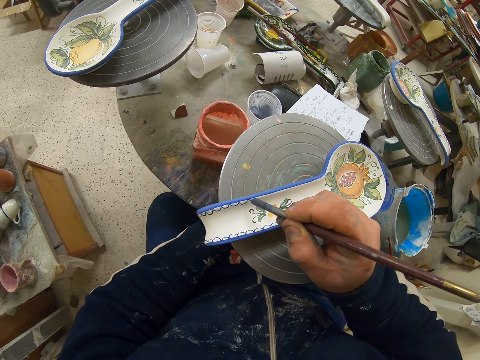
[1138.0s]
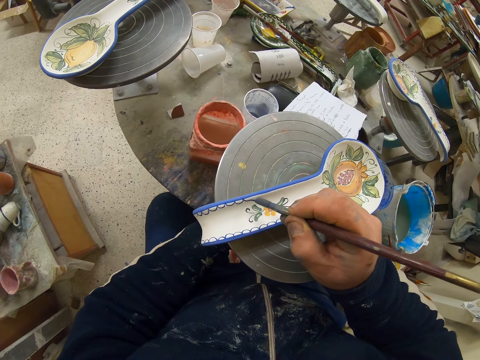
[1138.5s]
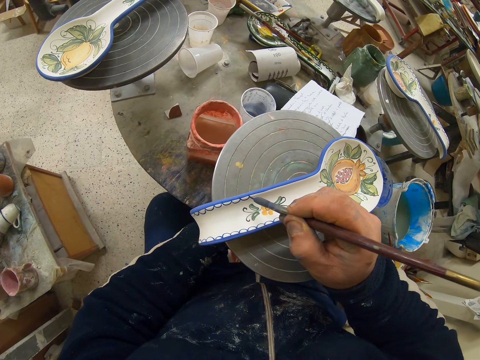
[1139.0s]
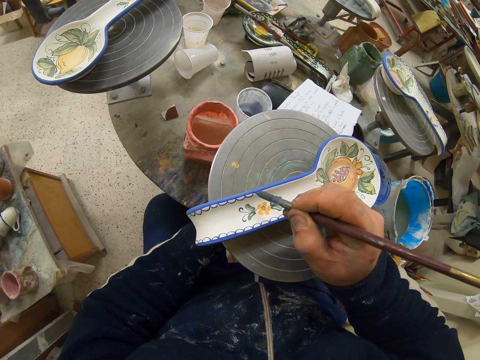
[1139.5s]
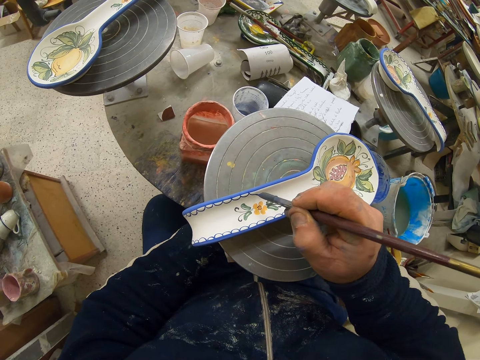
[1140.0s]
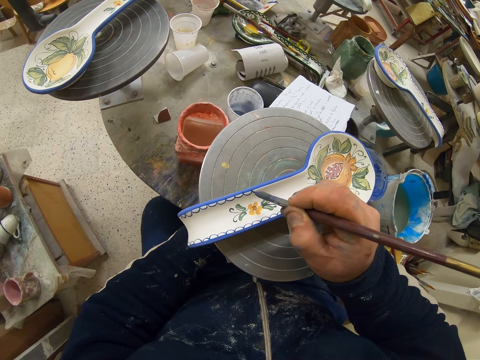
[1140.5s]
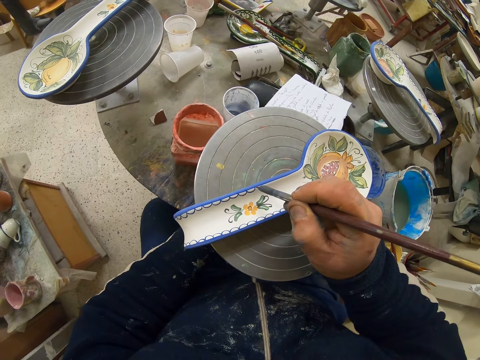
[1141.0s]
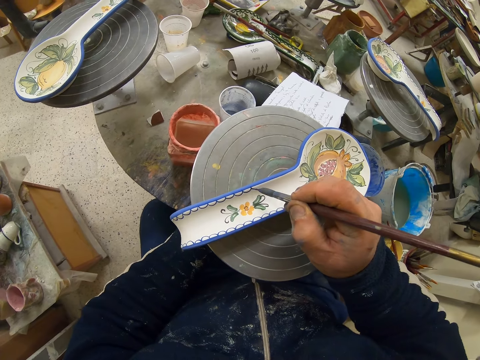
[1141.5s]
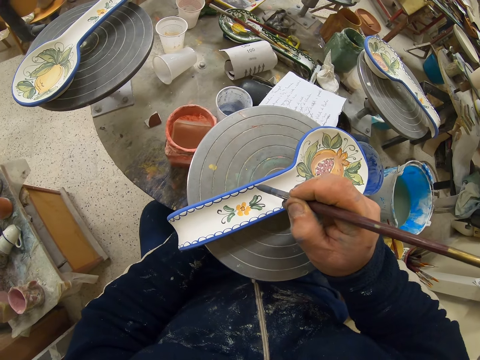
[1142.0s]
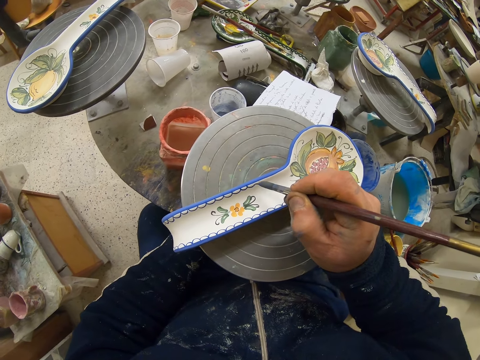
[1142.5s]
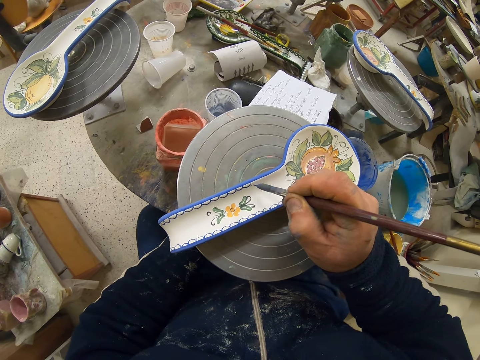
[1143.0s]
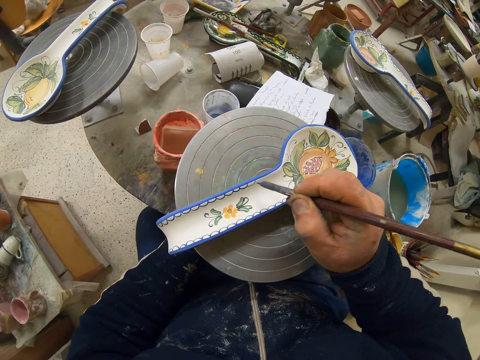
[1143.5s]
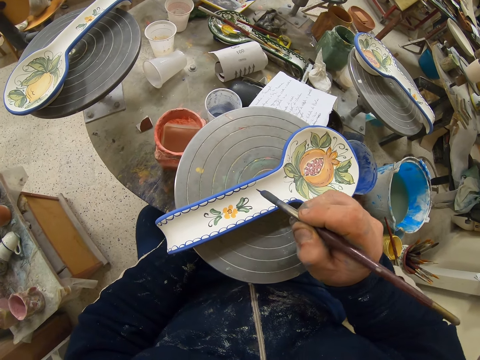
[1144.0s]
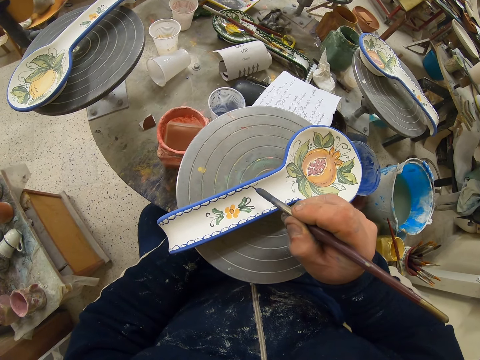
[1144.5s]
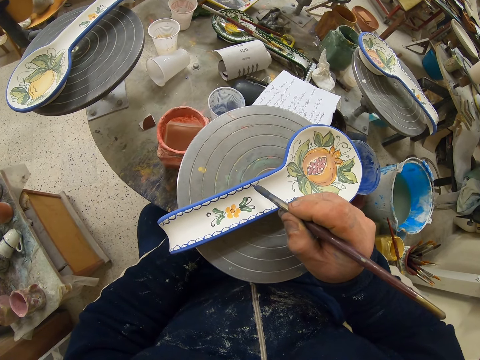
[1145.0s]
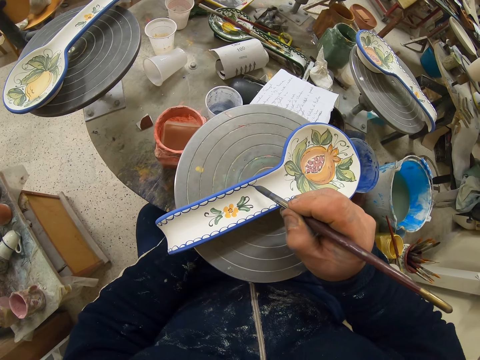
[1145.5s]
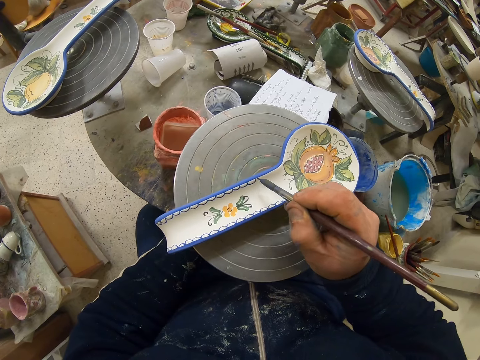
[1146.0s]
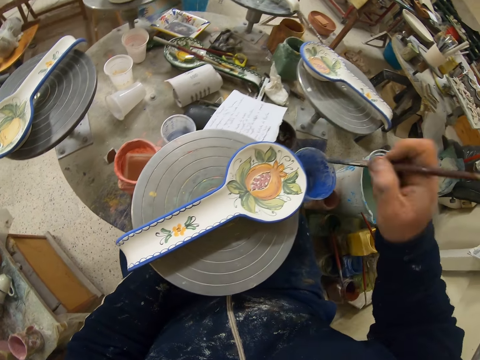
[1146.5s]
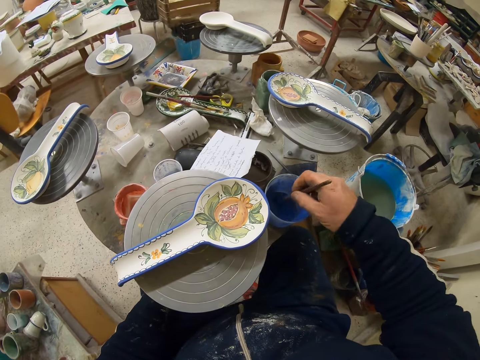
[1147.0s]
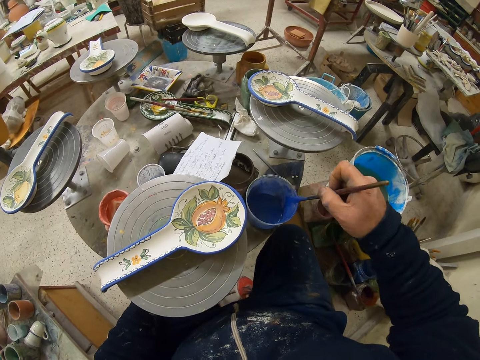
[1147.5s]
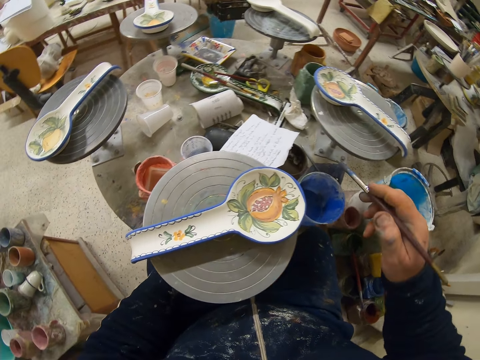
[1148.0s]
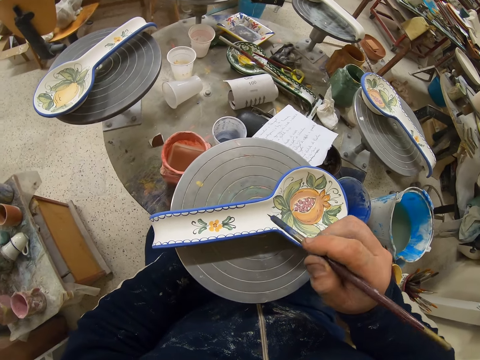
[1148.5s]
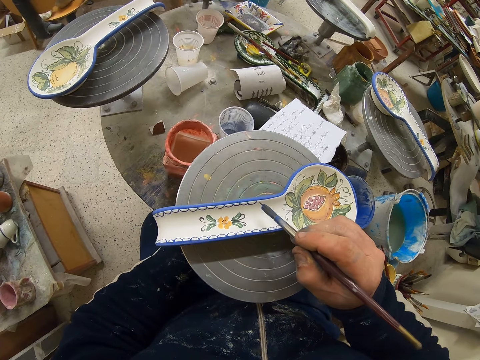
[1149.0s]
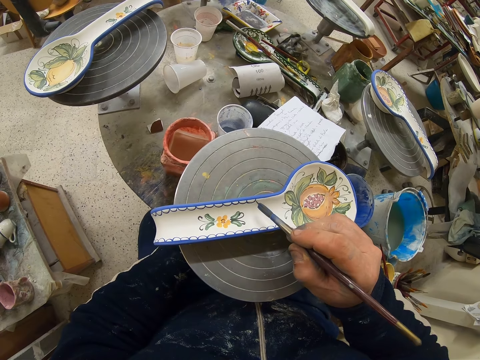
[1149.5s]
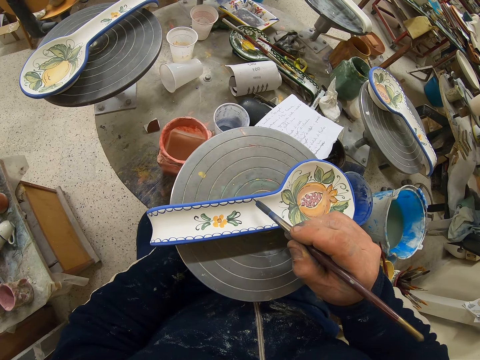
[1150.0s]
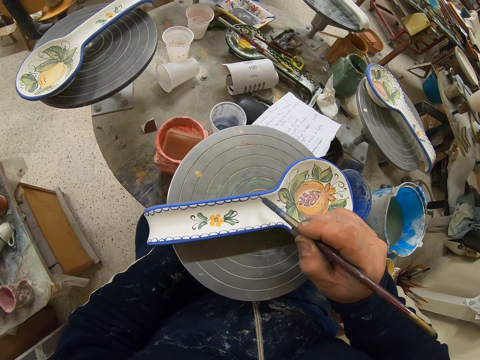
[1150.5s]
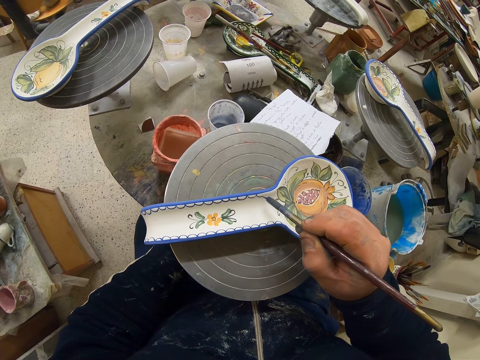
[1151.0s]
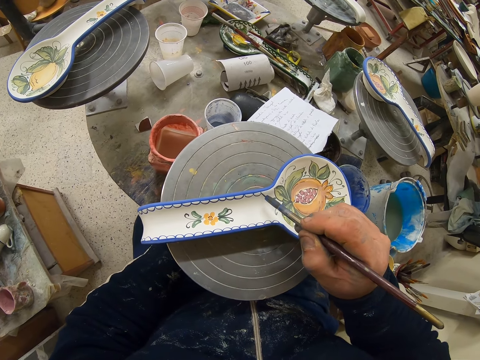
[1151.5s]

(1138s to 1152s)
The camera wearer dips the paint brush in the paint can. They decorate the plate with the paint brush.

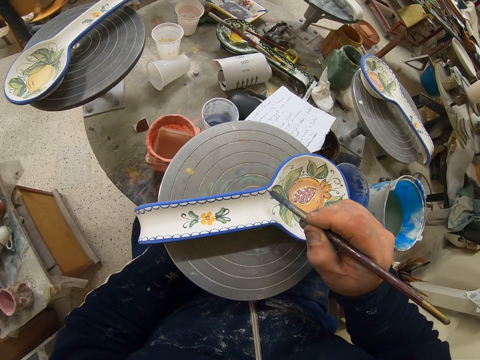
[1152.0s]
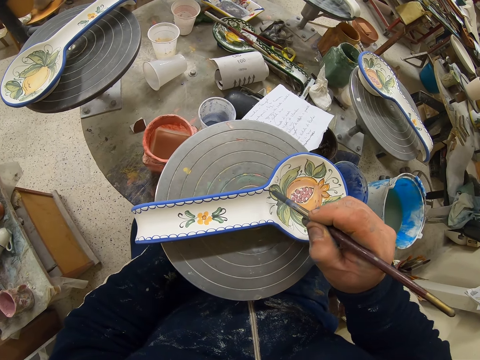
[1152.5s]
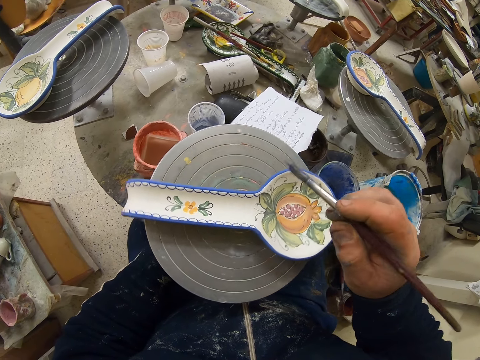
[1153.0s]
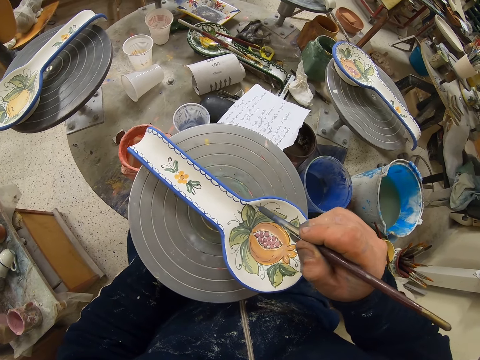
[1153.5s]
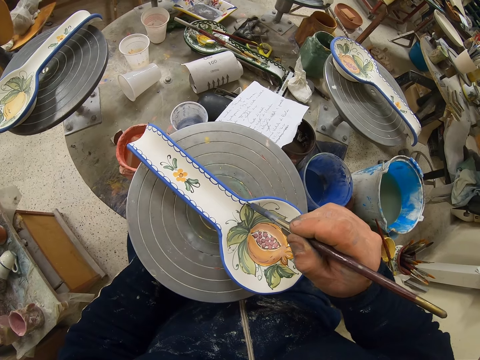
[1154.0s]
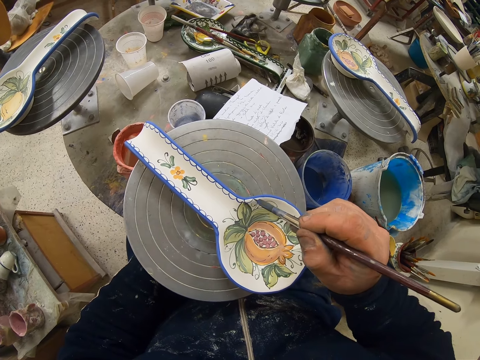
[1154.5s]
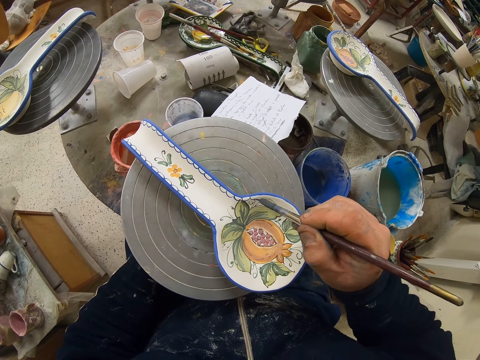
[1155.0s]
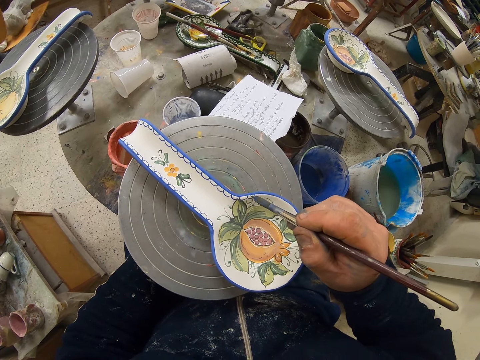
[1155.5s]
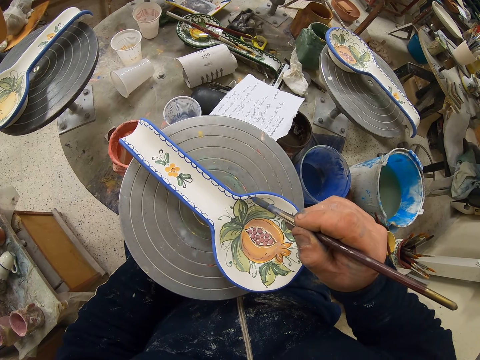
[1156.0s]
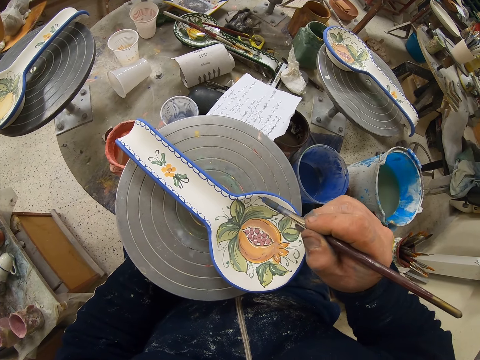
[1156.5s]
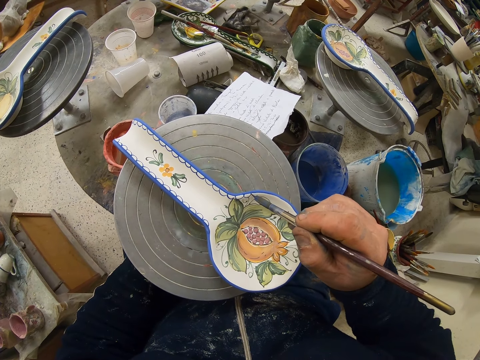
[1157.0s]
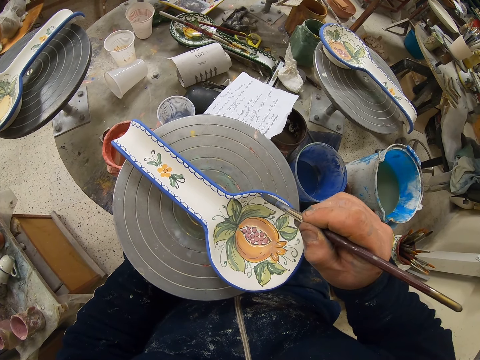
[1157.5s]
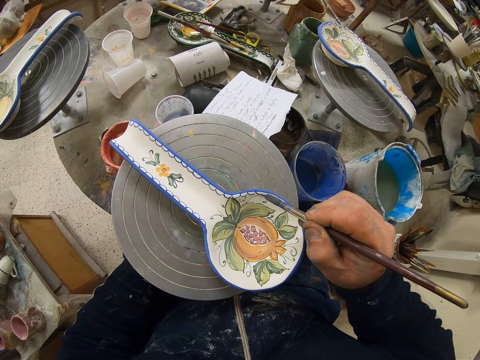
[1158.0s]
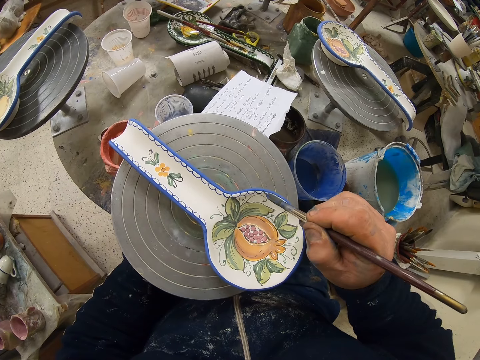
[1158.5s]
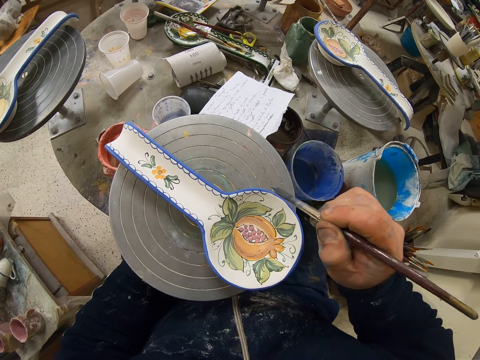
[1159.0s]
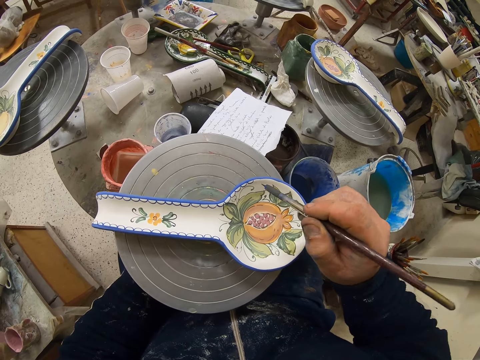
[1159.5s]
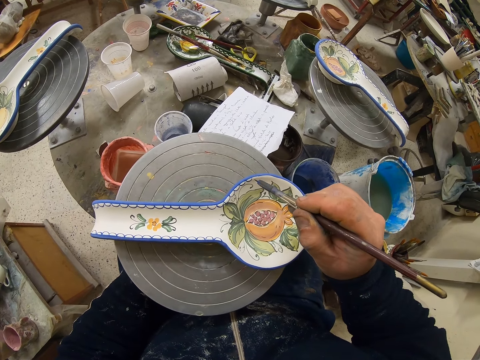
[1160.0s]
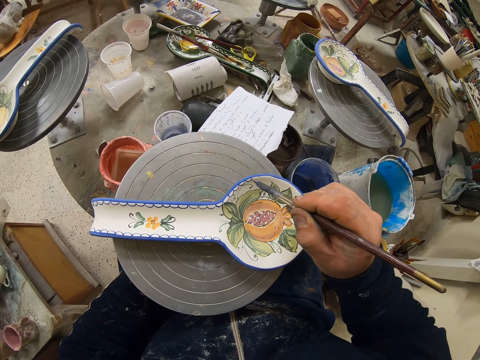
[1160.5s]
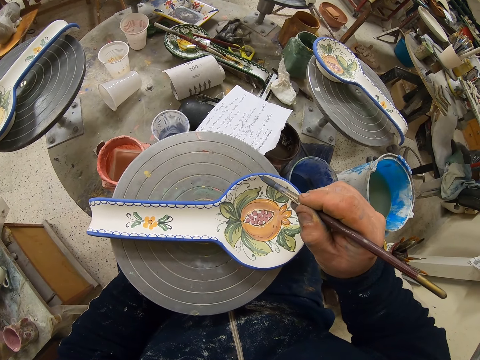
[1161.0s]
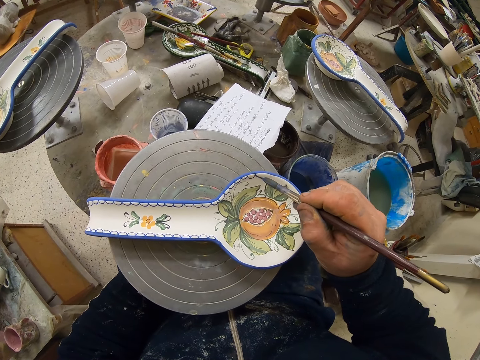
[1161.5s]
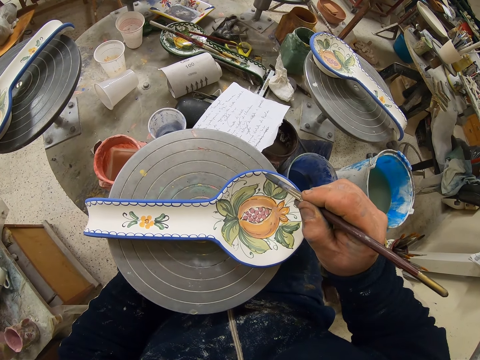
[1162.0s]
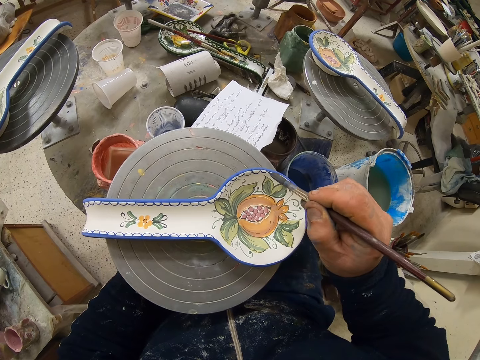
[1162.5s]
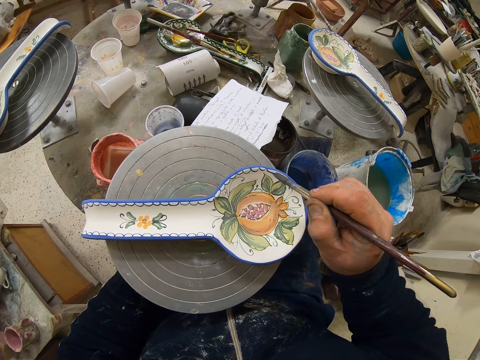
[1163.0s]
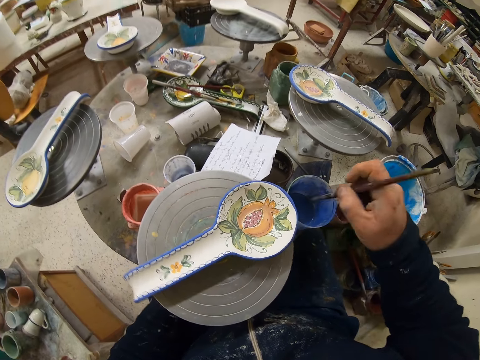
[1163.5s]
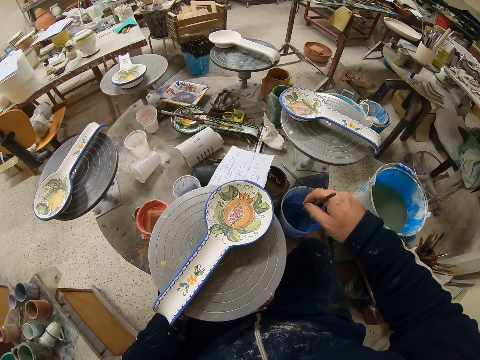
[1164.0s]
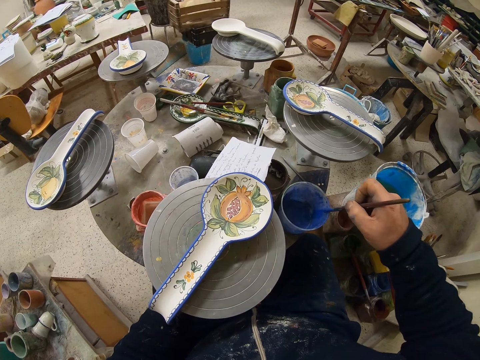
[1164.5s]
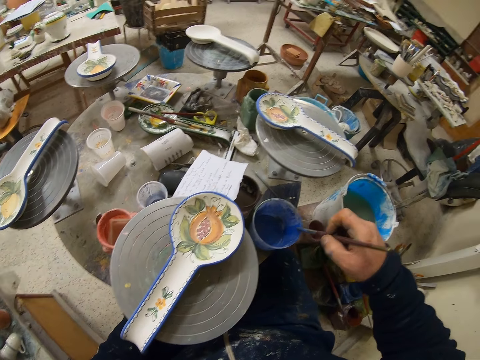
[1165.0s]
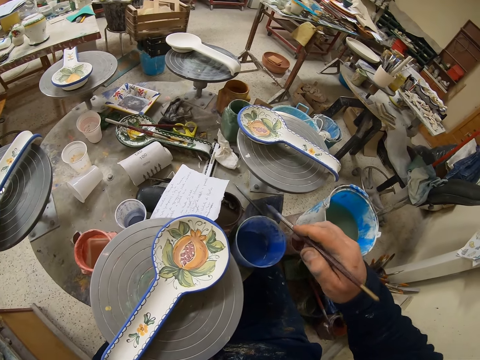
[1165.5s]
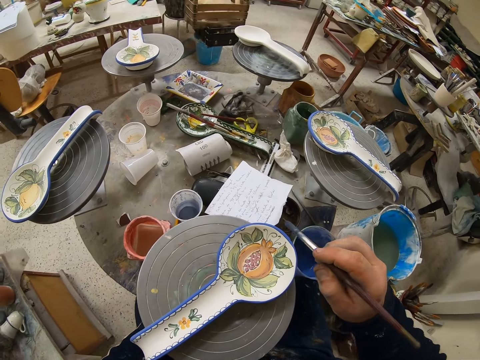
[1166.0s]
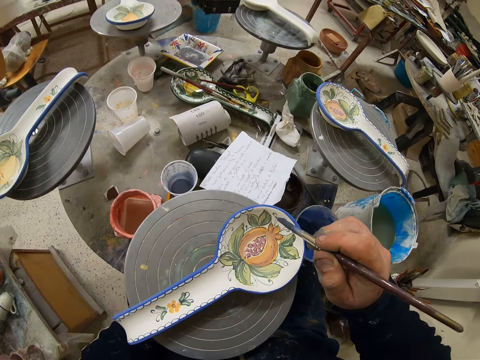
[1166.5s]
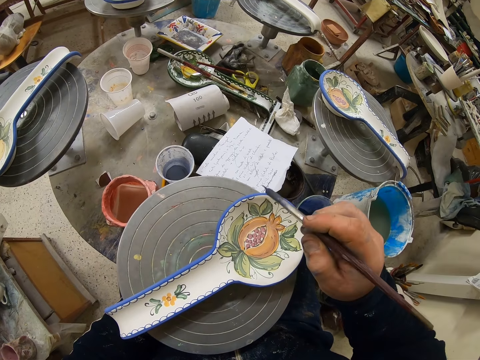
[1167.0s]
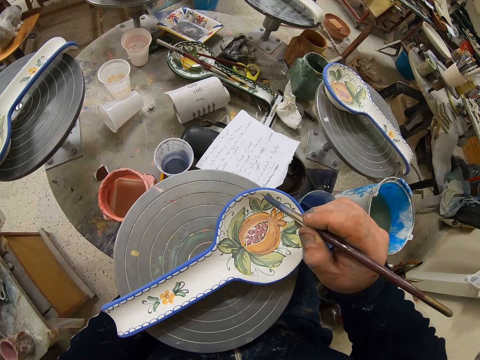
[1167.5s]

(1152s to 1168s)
The camera wearer turns the table. They decorate the plate with the paint brush. They turn the table. They decorate the plate with the paint brush. They turn the table. They dip the paint brush in the paint can, rub the paint brush on the paint can, and decorate the plate with the paint brush.
